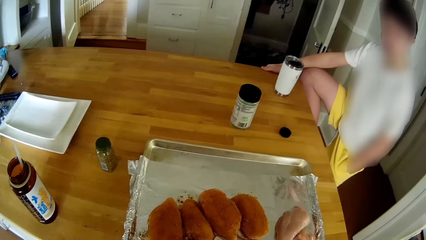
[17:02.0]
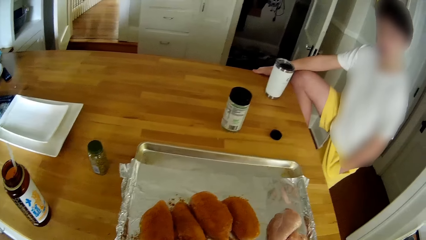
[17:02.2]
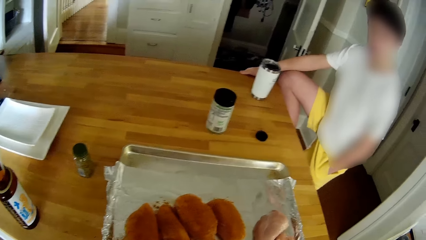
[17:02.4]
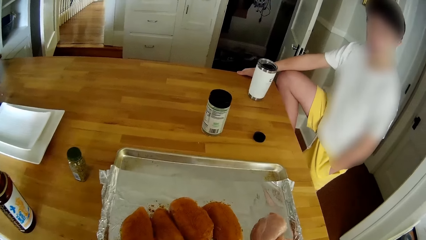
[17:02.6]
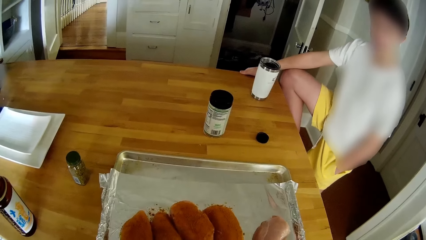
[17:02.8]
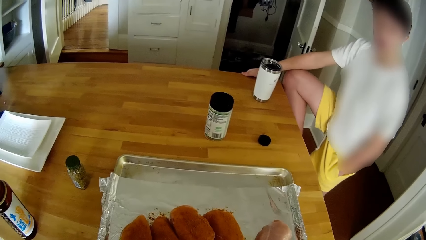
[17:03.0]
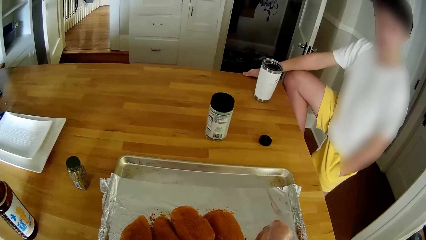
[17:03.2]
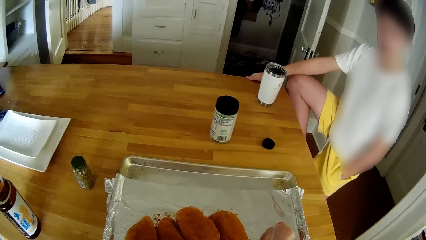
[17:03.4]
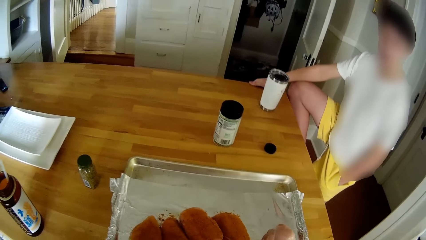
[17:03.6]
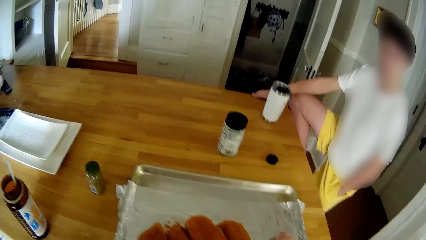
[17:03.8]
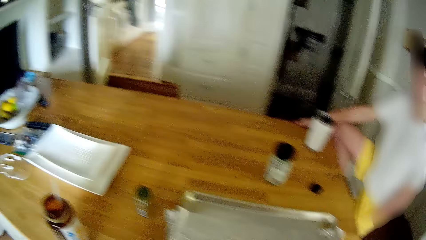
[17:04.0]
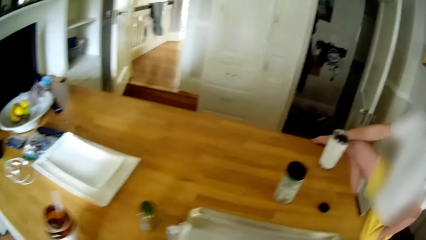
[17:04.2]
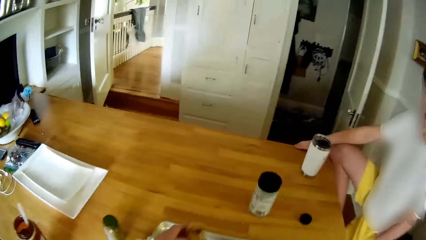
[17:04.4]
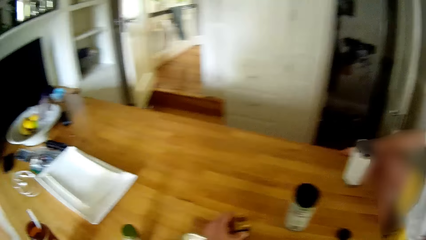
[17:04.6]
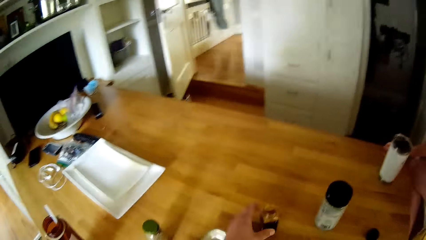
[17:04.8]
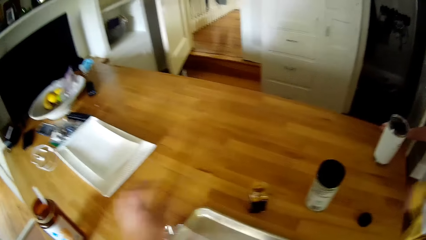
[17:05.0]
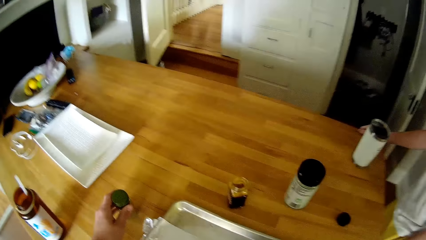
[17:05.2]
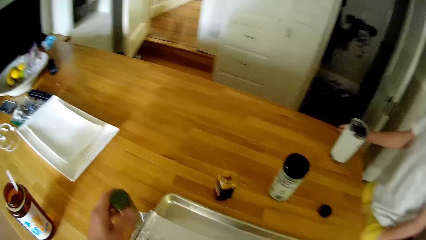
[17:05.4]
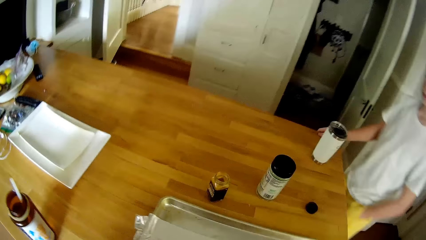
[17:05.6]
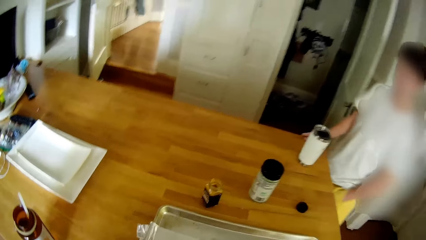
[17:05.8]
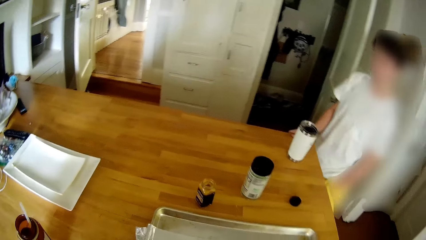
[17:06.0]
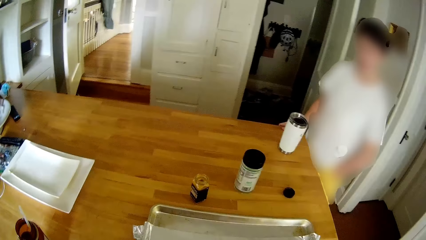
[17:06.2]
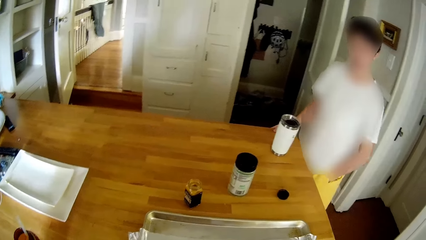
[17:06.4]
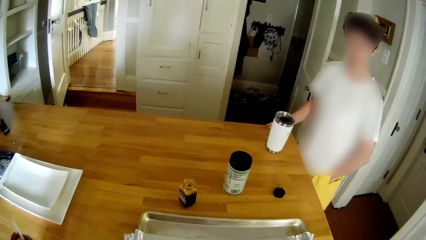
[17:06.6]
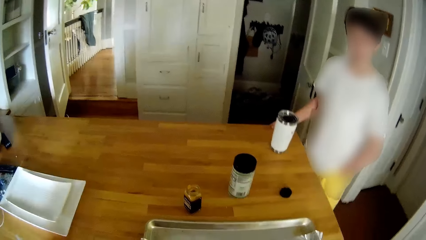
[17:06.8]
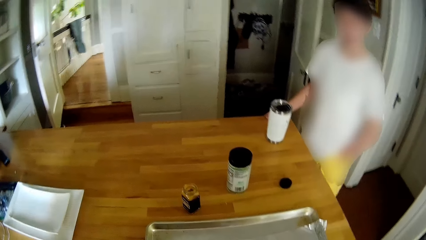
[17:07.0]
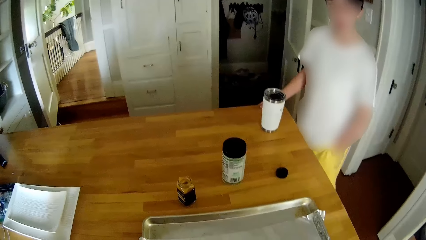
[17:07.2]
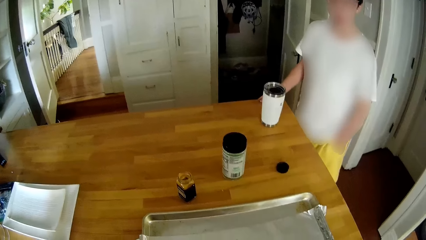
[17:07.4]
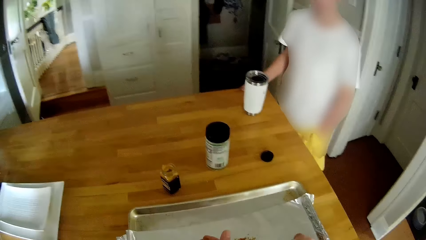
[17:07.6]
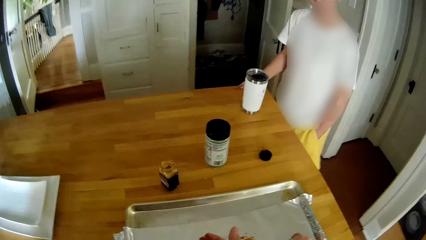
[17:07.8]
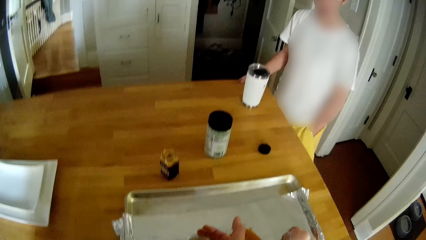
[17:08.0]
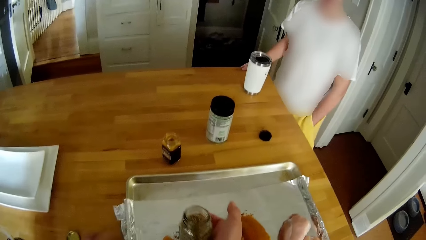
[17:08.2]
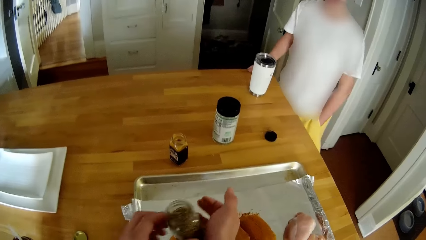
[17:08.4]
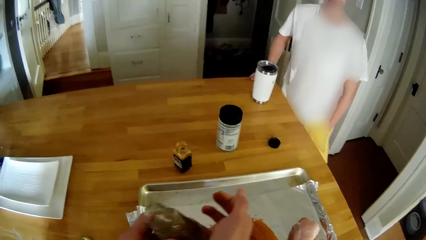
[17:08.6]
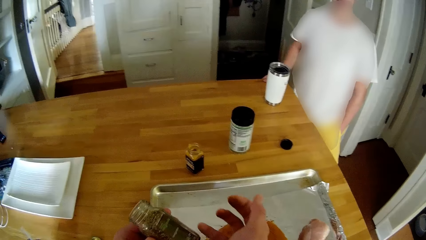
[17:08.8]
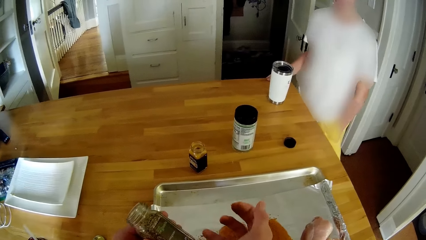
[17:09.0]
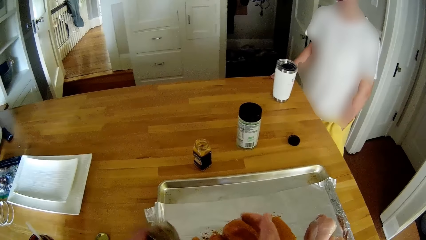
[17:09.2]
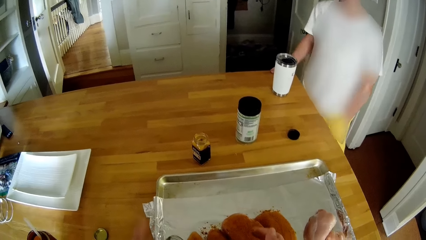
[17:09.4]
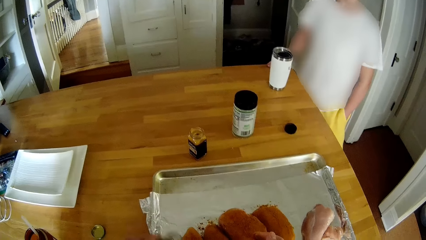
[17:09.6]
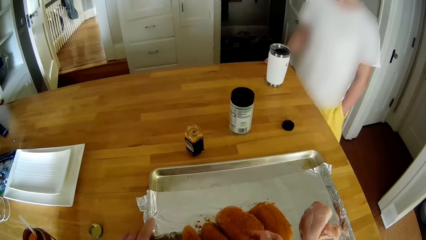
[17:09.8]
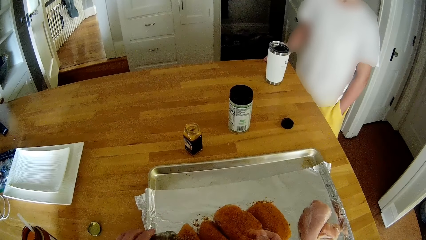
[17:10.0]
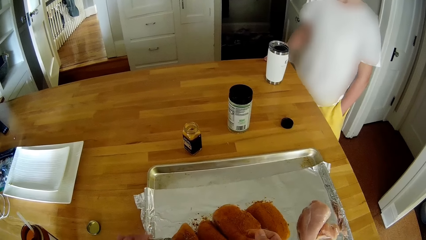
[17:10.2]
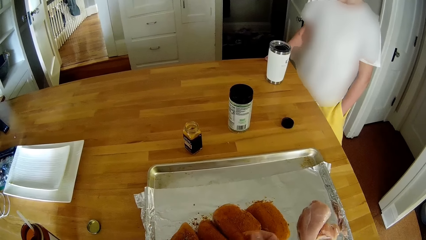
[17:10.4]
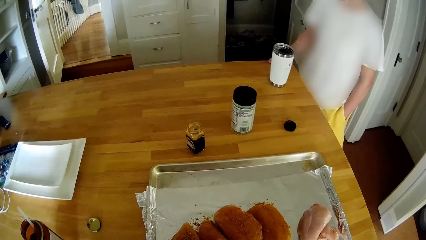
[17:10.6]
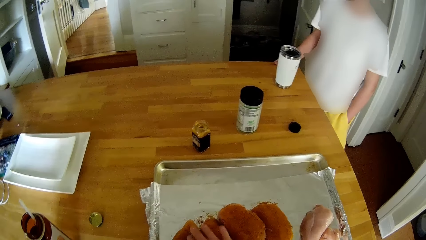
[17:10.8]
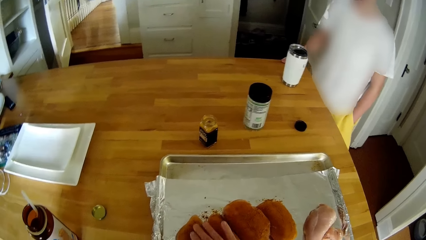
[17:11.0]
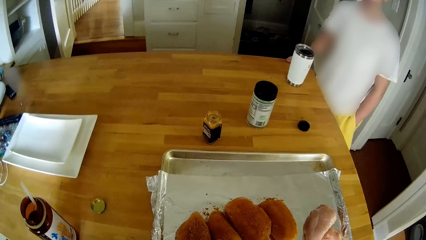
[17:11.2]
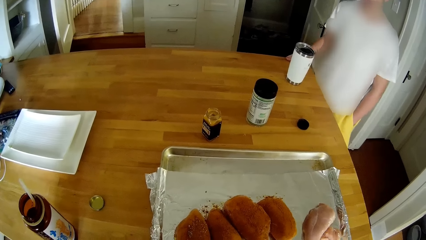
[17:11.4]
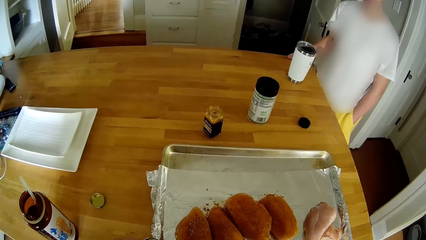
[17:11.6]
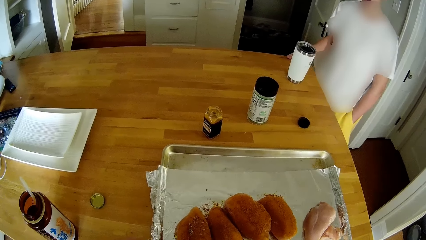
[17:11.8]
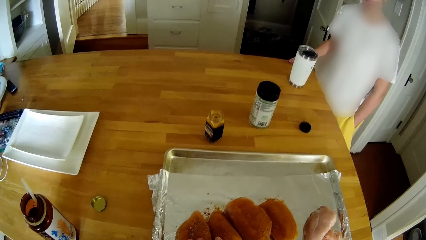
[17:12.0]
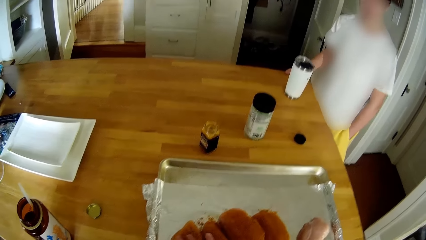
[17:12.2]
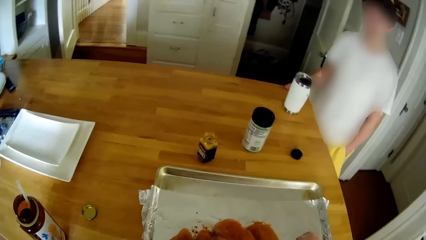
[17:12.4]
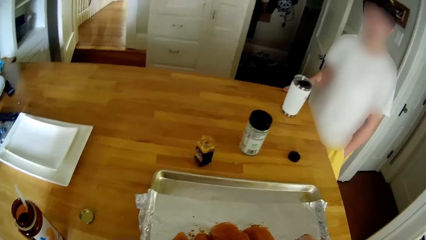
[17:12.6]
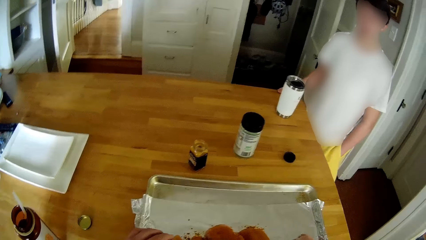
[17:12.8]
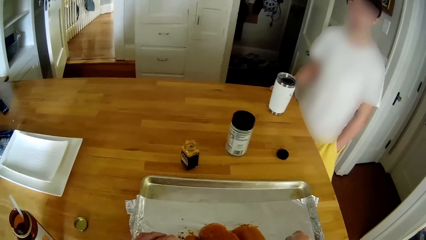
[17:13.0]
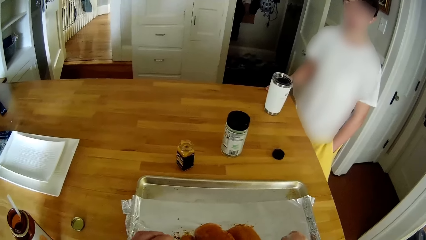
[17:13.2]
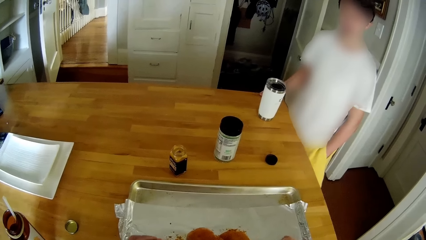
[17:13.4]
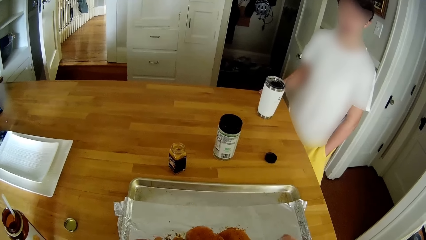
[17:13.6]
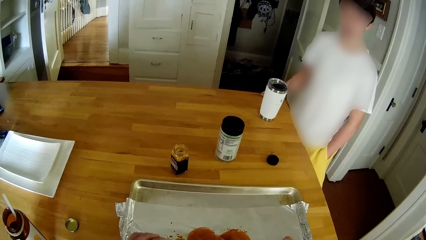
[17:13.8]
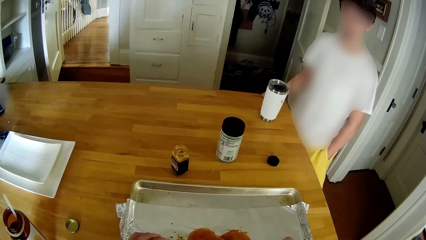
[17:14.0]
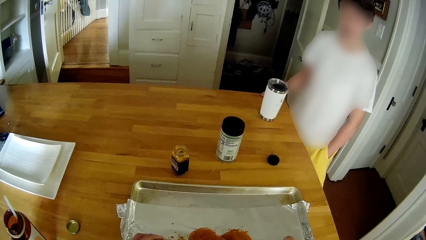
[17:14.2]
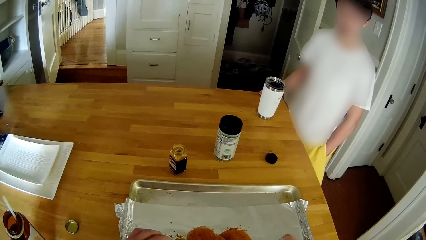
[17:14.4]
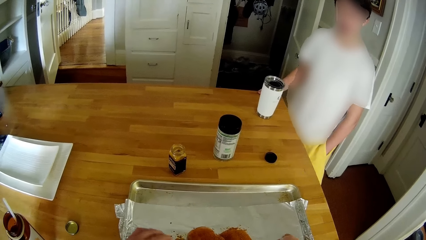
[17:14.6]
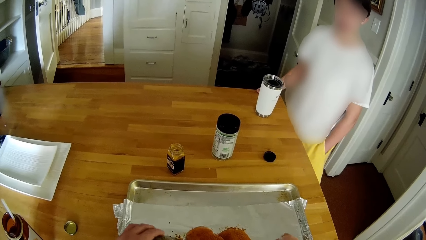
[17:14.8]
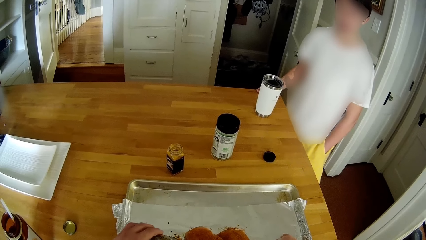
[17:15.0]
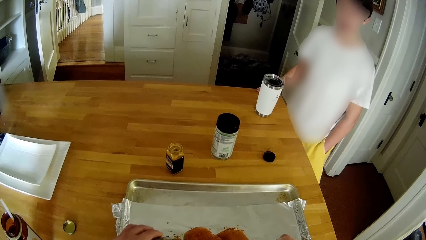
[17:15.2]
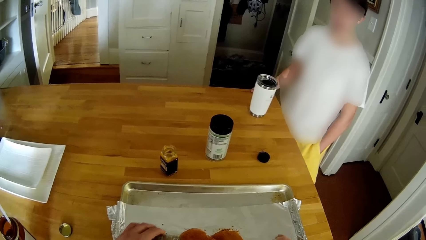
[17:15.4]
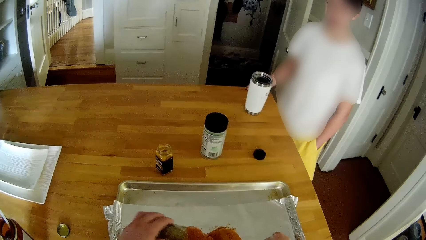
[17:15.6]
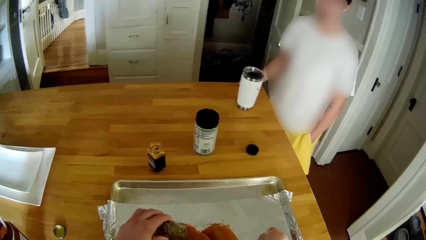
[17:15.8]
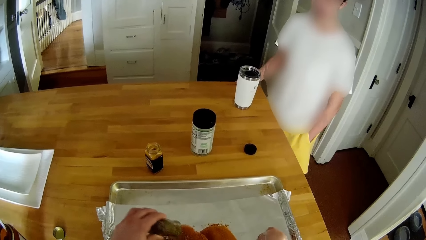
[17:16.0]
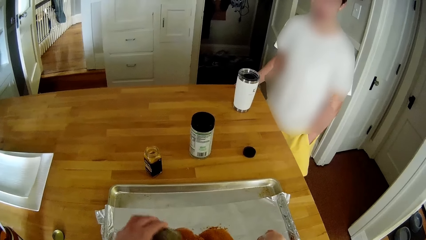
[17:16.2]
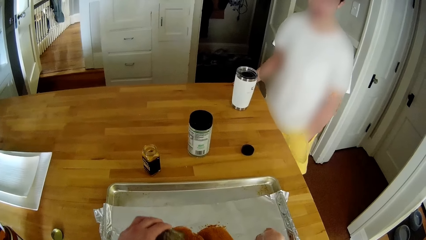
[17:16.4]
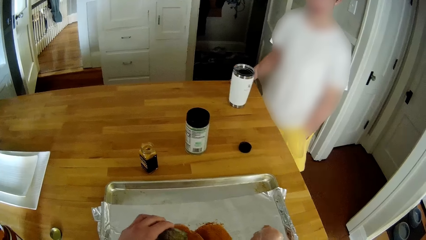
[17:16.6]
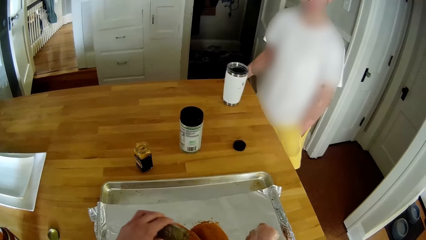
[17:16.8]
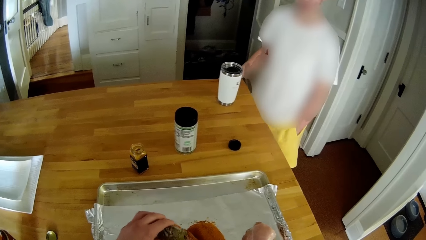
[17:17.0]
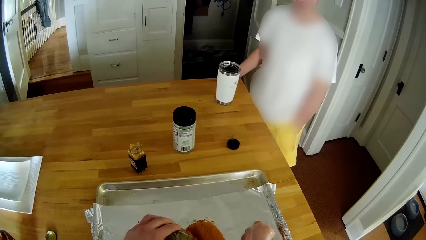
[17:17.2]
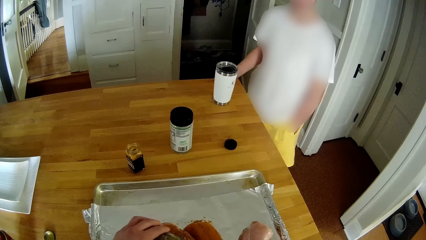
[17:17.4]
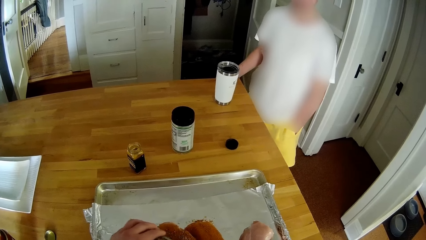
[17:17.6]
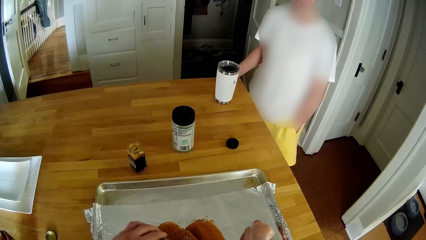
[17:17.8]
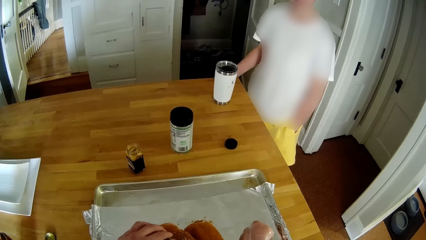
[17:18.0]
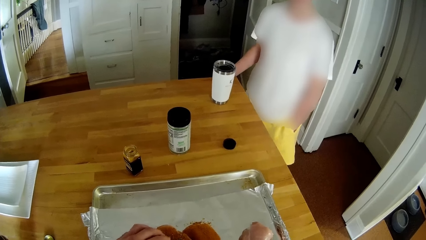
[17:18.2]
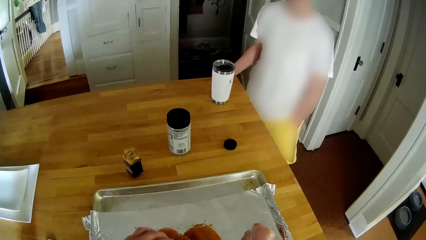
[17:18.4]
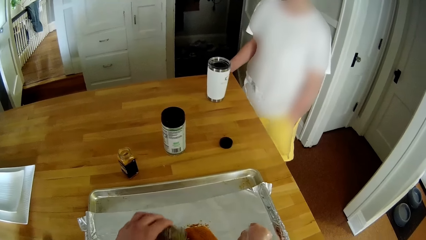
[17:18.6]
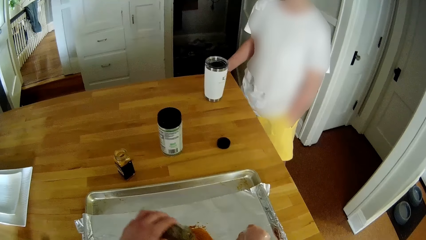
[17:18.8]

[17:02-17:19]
A man dialogues with the camera wearer. The camera wearer drops the curry powder on the kitchen table with his left hand. He picks the thyme powder or spice bottle from the kitchen table with his left hand. He opens the spice bottle top. He puts the spice bottle top on the table. He carries the thyme powder with his right hand. He passes the thyme powder from his right hand to his left hand. He pours the thyme powder on the chicken with his left hand. He rubs the thyme powder on the chicken with his right hand. He pours the thyme powder on the chicken with his left hand.
